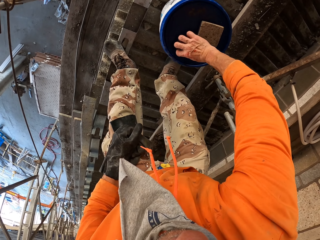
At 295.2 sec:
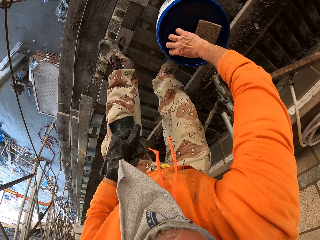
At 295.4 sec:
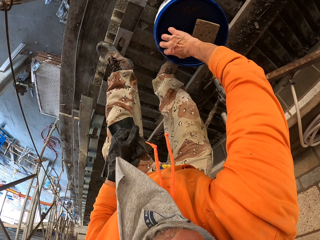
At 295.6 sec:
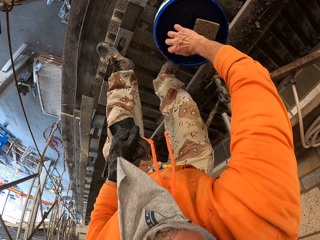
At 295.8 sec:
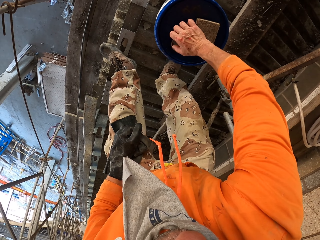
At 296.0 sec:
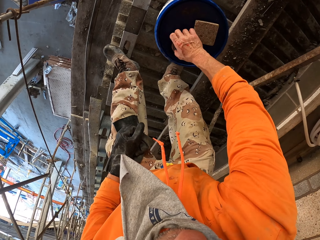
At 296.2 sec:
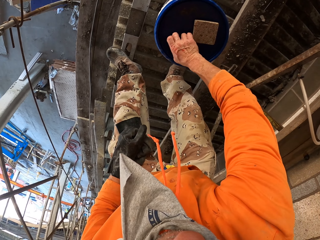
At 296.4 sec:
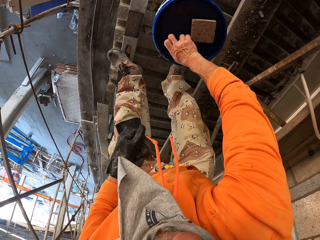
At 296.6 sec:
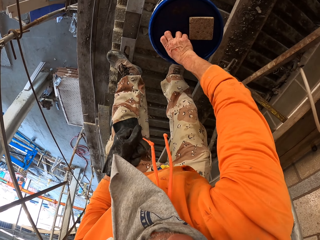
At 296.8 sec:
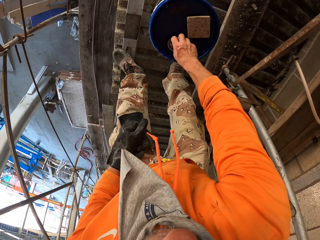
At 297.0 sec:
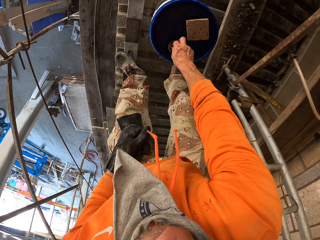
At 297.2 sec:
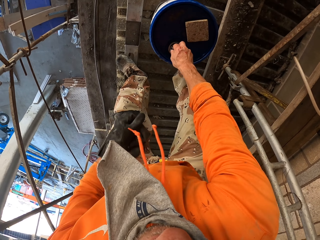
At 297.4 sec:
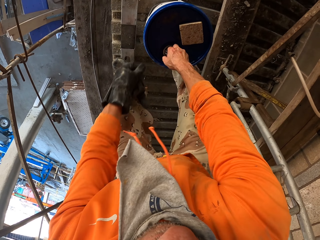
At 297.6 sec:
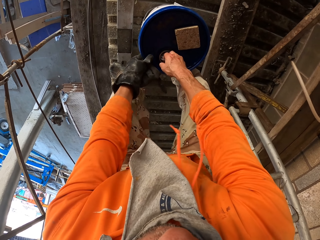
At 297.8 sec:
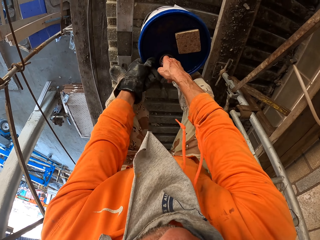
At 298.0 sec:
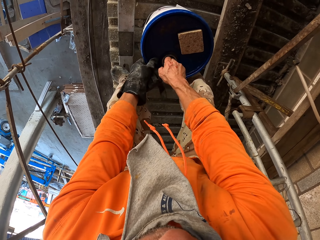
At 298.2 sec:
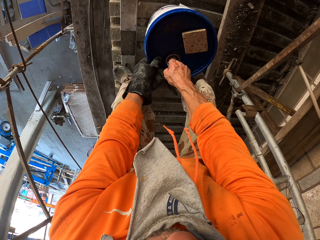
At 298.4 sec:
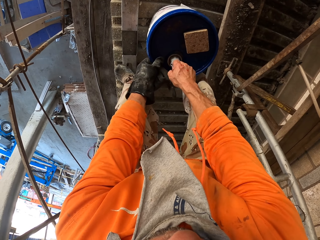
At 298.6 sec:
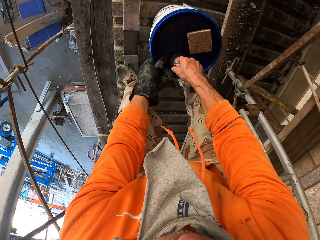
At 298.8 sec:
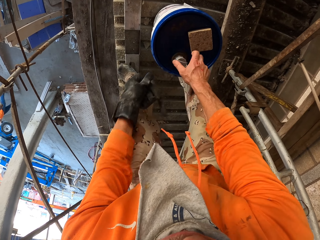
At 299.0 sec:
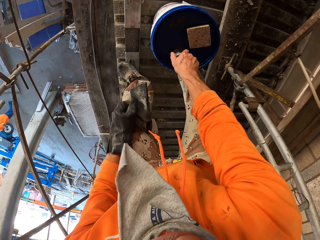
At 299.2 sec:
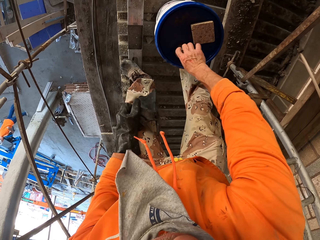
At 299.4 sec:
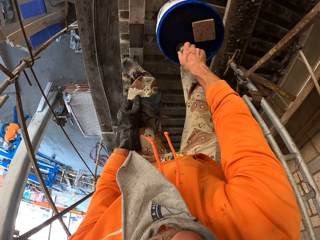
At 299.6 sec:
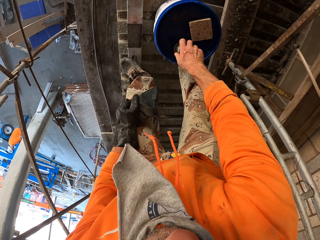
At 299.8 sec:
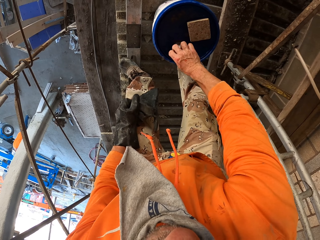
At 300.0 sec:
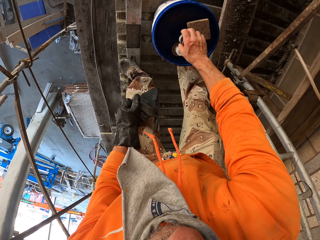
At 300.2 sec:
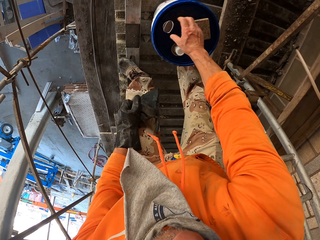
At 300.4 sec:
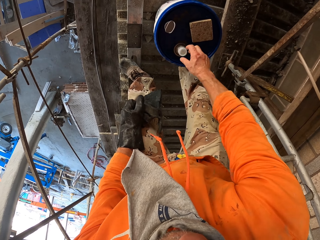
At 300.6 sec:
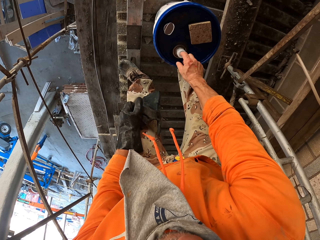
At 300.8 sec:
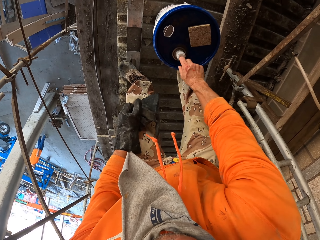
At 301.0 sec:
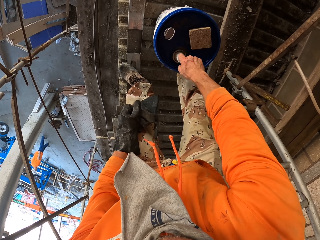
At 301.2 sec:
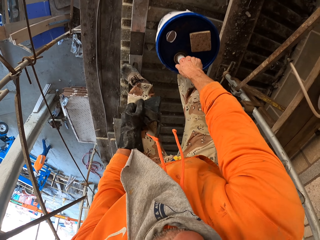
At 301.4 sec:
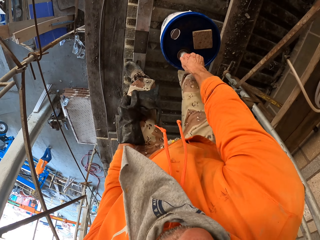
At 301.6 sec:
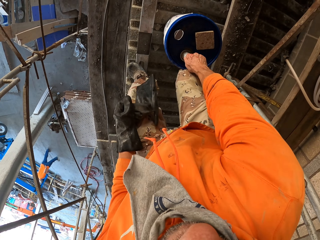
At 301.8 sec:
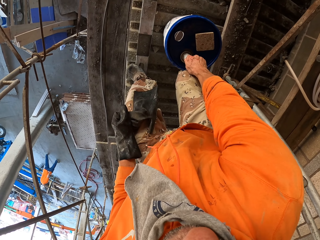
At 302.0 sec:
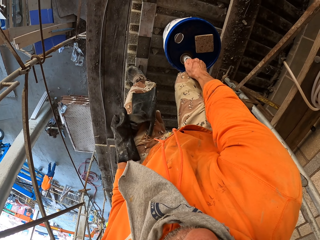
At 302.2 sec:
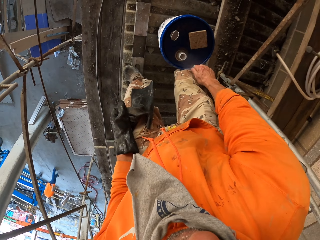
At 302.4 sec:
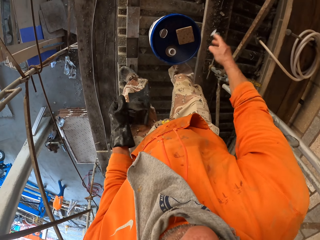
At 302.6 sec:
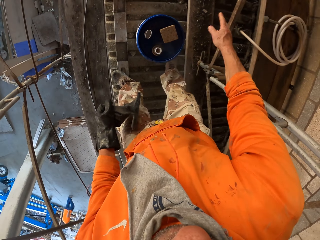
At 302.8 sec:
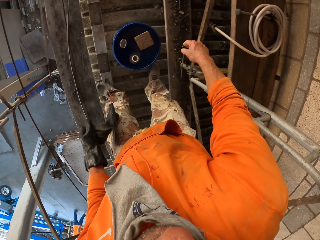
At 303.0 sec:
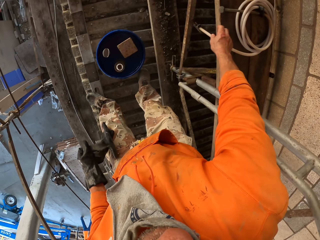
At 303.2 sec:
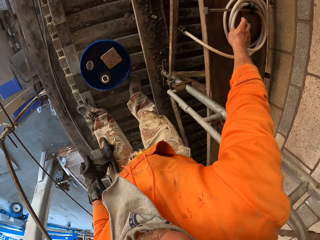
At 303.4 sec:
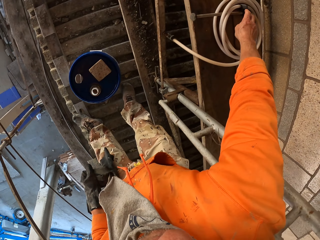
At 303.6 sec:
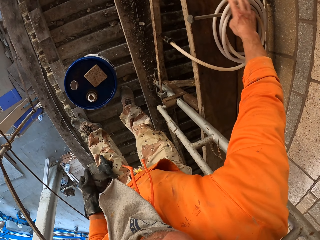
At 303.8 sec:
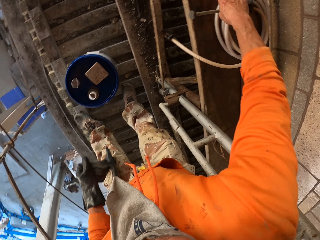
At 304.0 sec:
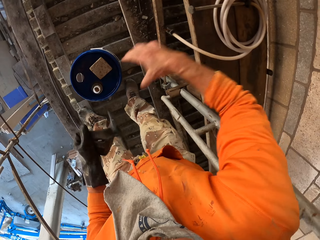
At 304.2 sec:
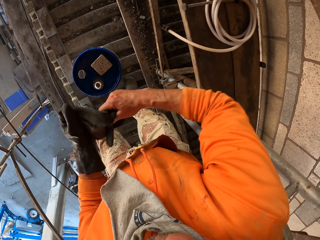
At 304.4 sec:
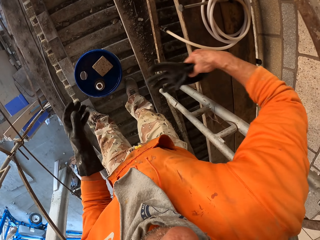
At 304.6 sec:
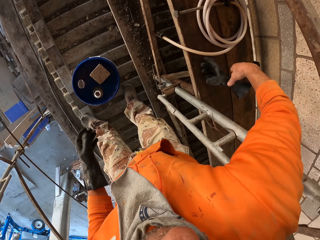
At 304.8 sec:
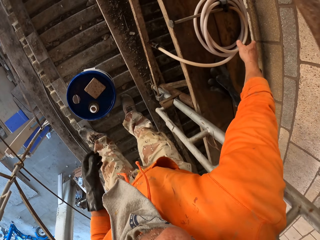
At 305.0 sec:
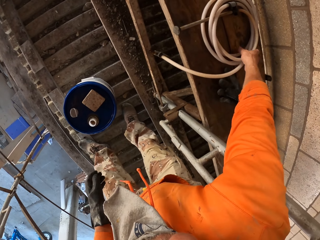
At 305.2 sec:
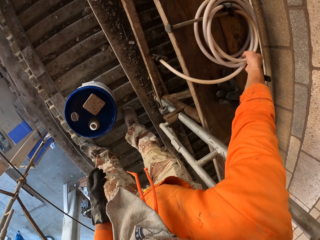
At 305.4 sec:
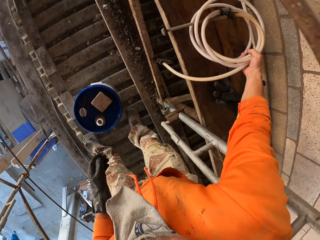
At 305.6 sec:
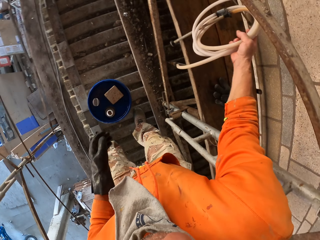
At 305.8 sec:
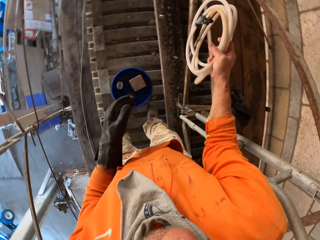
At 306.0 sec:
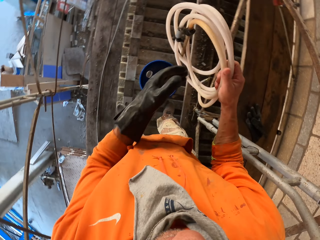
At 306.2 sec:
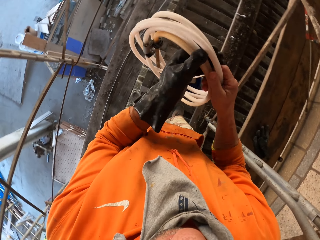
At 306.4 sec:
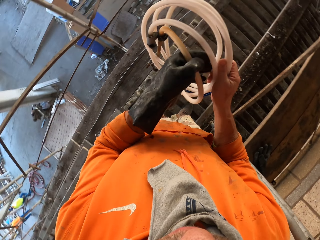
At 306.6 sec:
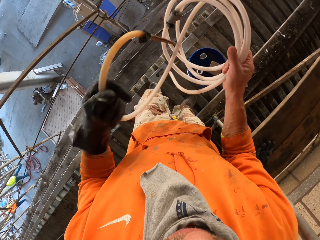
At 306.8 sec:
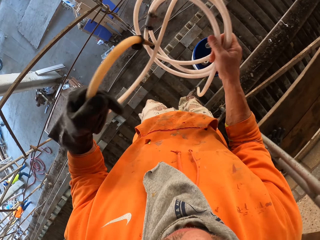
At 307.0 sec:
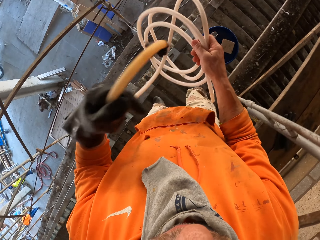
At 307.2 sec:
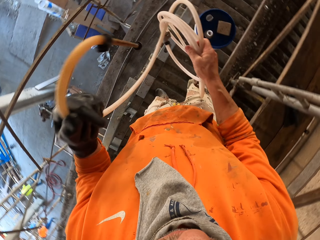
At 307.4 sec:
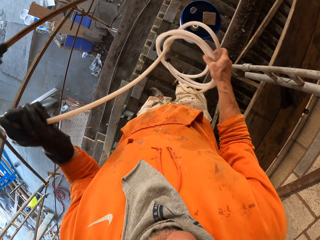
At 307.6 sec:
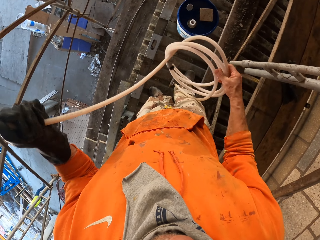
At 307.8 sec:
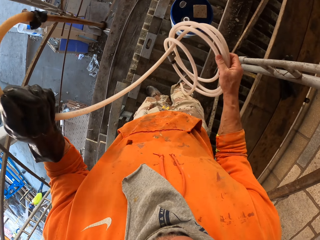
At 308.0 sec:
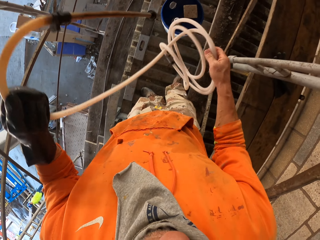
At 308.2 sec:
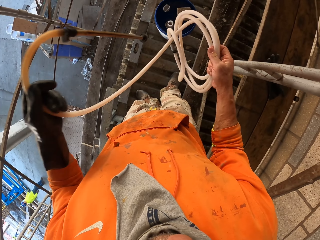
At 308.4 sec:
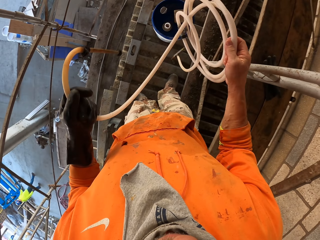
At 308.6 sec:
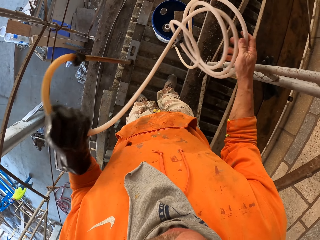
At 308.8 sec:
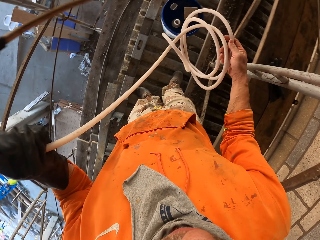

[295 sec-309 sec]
The camera wearer holds the bucket. They drop a cap. They pull the cap. They drop the cap. They move a hand to the hosepipe. They take a glove. They drop the glove. They pick up the hosepipe. They hold the hosepipe with the other hand. They untie the hosepipe.

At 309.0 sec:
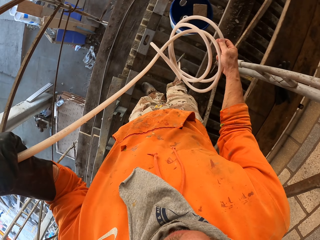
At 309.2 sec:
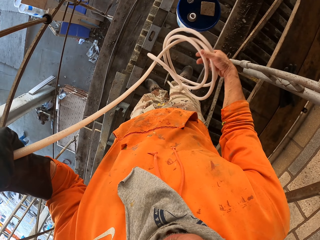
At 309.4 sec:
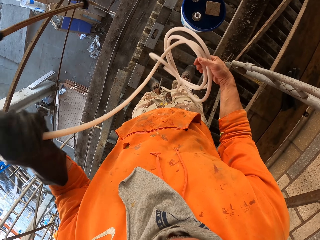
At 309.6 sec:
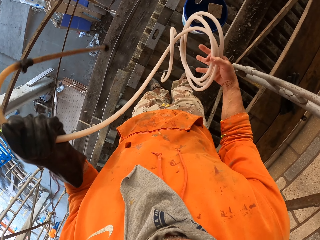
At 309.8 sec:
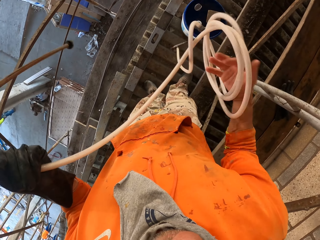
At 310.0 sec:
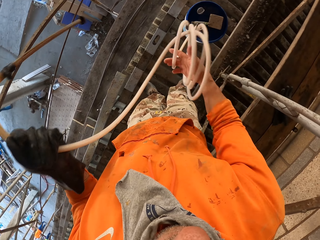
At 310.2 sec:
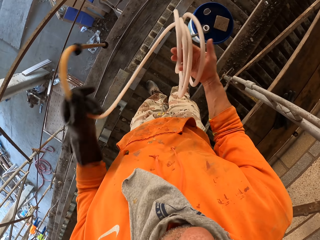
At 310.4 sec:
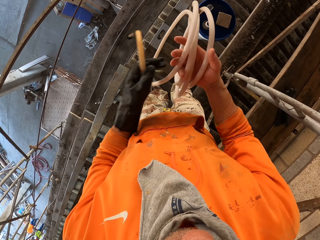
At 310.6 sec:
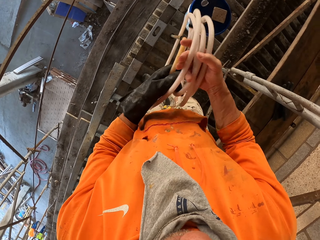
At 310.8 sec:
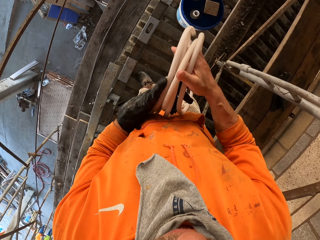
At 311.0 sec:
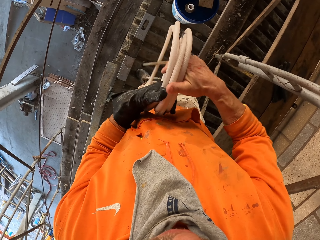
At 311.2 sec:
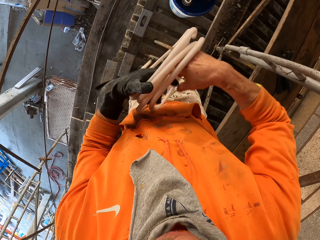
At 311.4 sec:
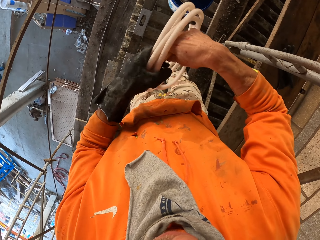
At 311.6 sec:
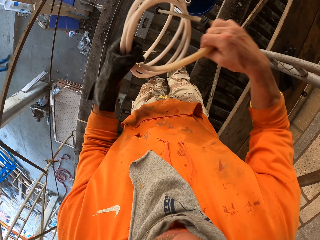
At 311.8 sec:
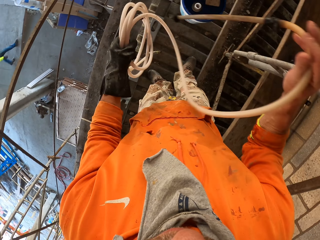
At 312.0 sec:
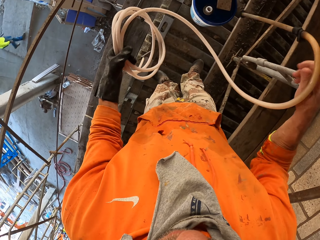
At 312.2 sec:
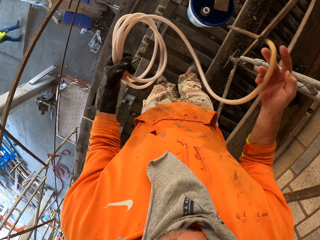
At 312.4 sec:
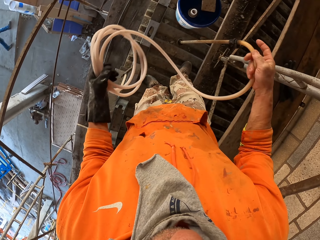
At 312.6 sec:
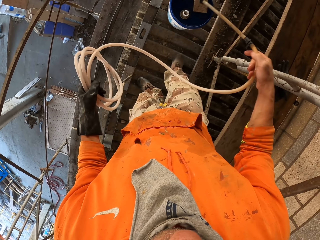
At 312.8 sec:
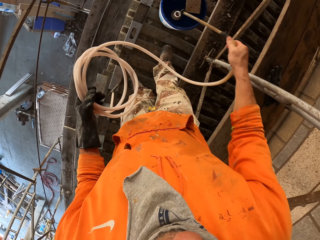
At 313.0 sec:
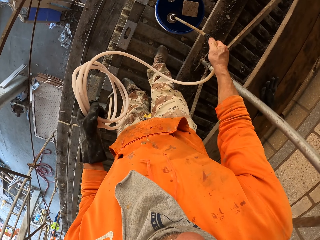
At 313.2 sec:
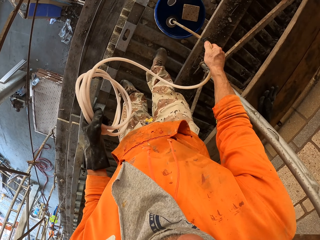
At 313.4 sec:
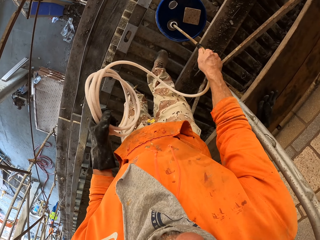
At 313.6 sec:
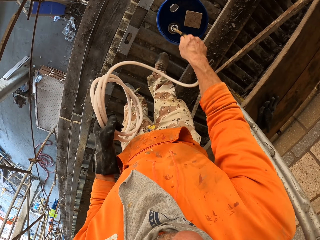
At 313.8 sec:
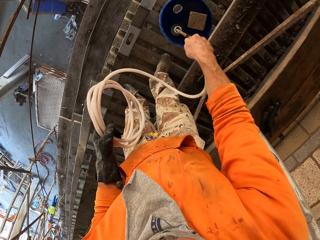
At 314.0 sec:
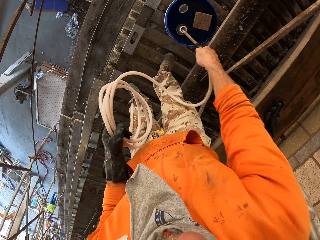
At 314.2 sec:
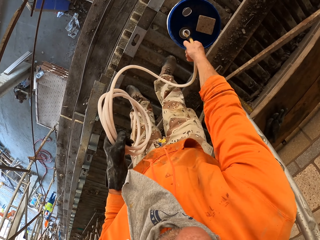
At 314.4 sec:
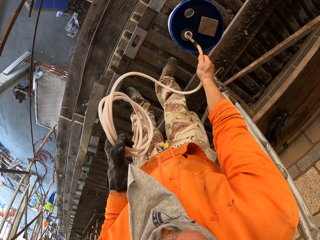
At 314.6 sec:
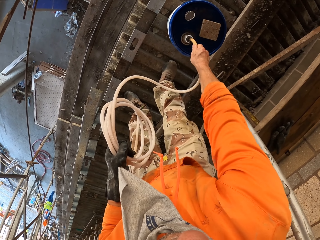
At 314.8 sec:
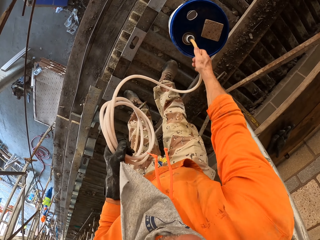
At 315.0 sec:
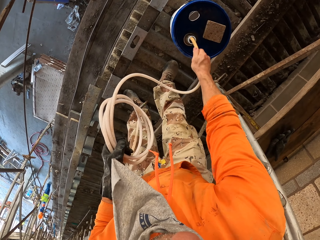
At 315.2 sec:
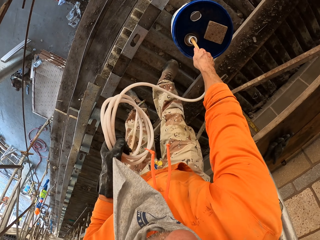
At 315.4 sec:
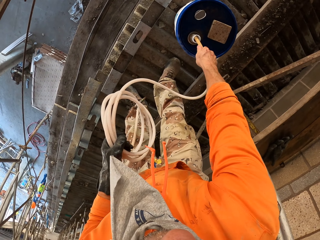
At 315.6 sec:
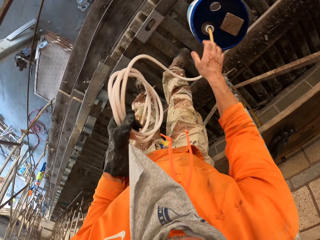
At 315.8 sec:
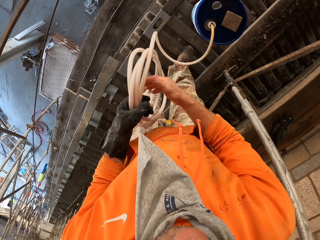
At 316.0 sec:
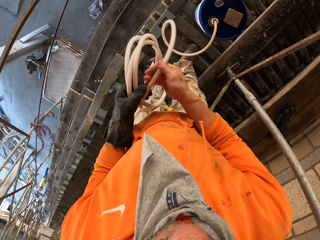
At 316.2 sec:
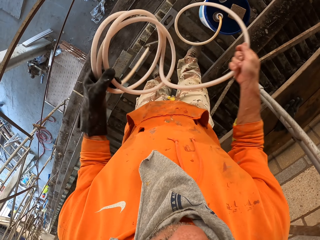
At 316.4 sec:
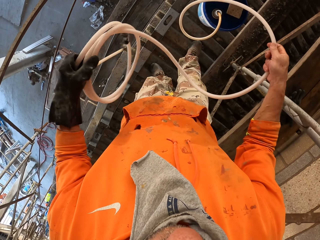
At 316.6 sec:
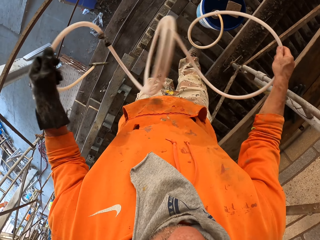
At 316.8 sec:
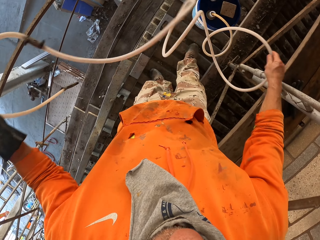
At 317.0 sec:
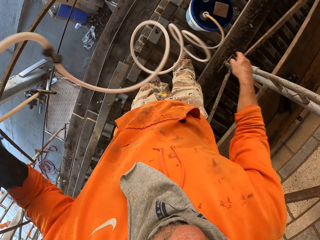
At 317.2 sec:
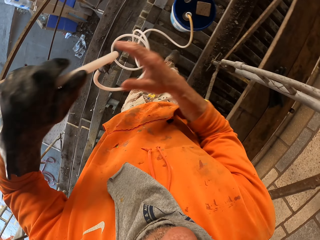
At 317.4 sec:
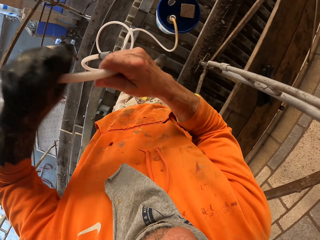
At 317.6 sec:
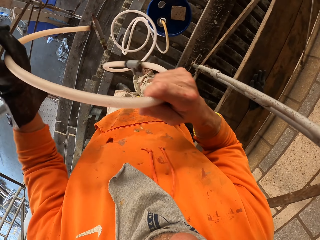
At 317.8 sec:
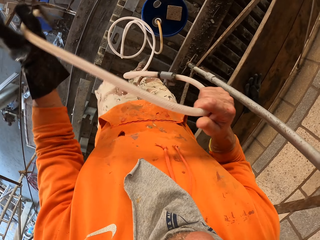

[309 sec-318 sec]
A man walks around. The camera wearer dips the hosepipe in the bucket. Another man works on the other side. A third man works on the other side. The camera wearer holds the hosepipe. They drop the hosepipe. They hold the hosepipe.
